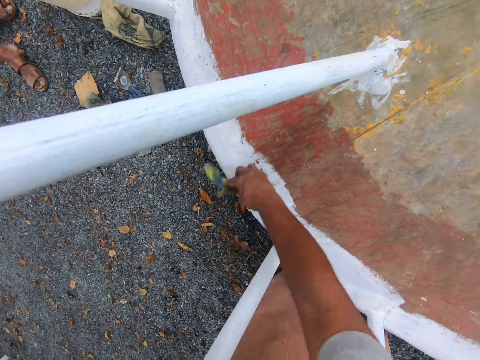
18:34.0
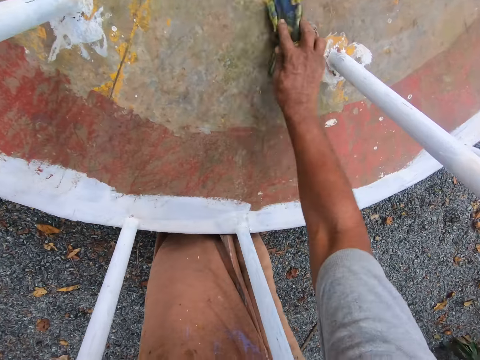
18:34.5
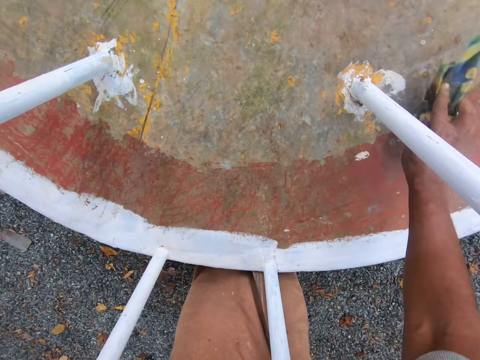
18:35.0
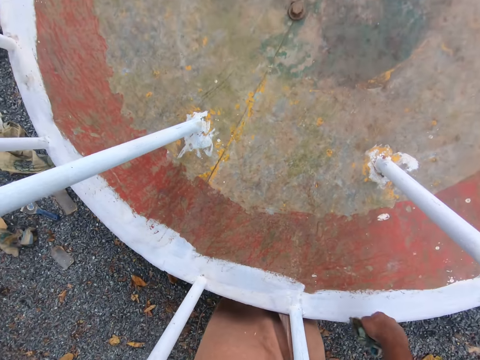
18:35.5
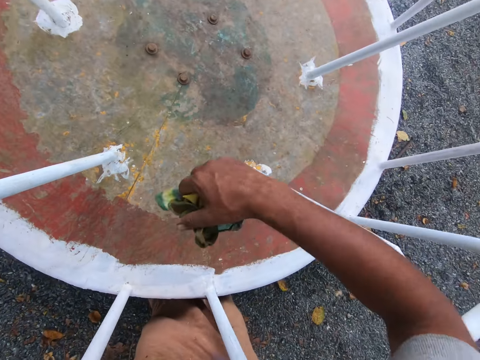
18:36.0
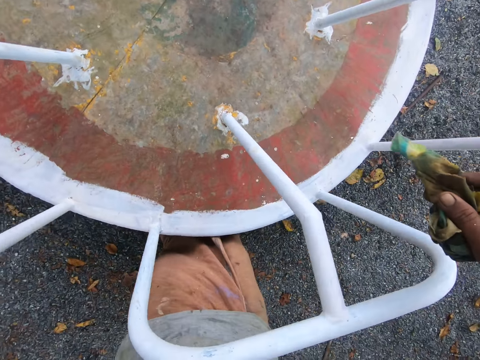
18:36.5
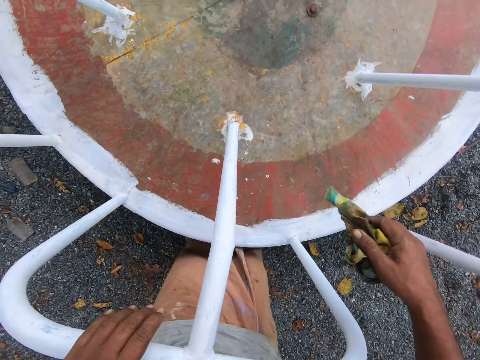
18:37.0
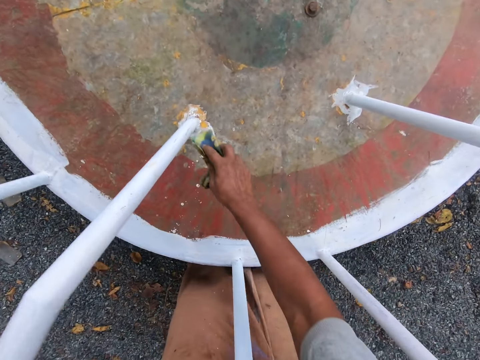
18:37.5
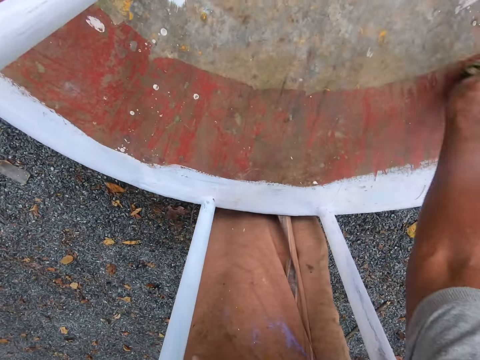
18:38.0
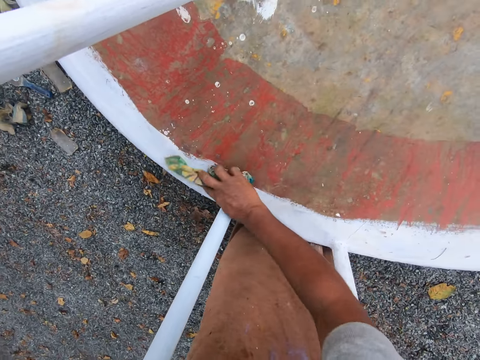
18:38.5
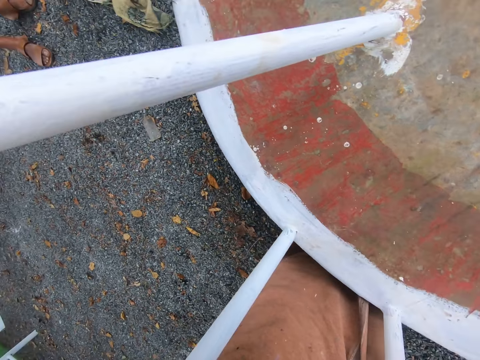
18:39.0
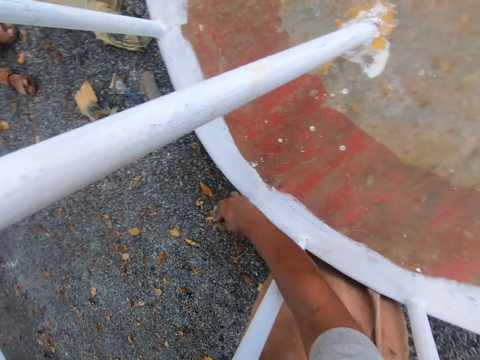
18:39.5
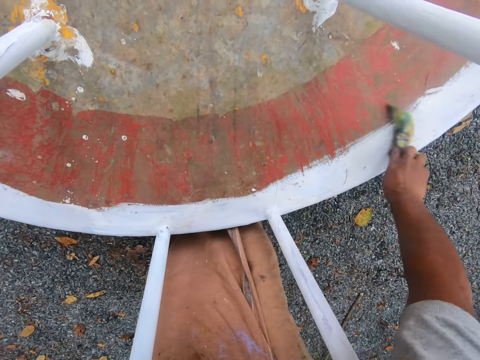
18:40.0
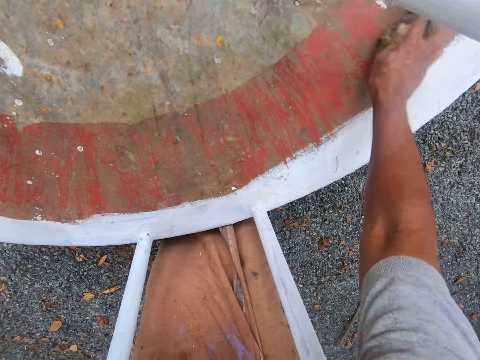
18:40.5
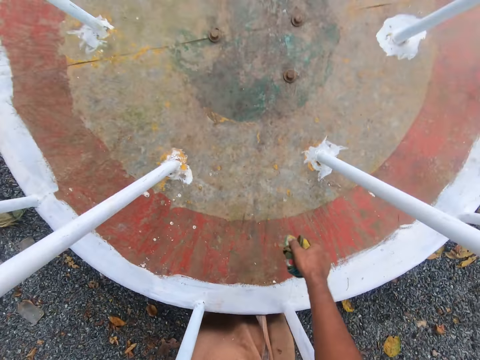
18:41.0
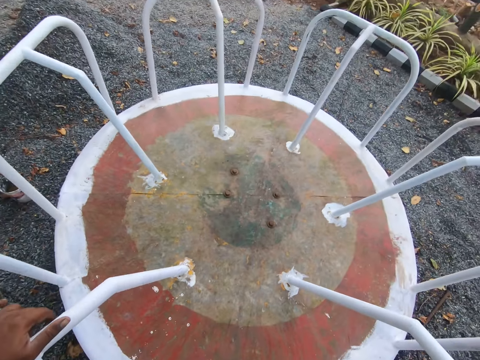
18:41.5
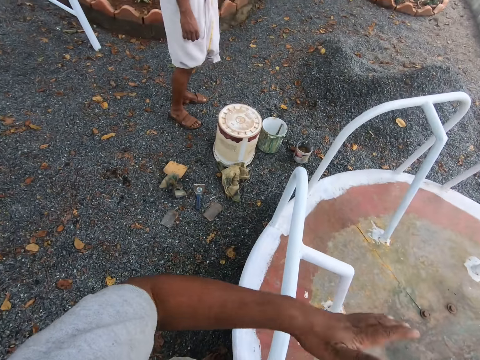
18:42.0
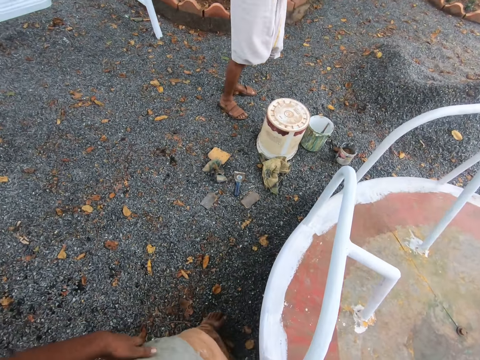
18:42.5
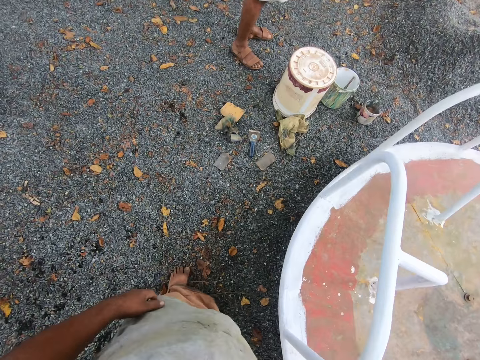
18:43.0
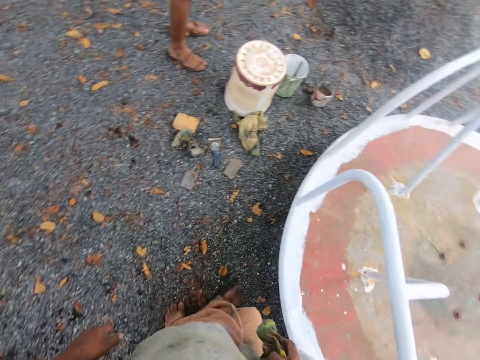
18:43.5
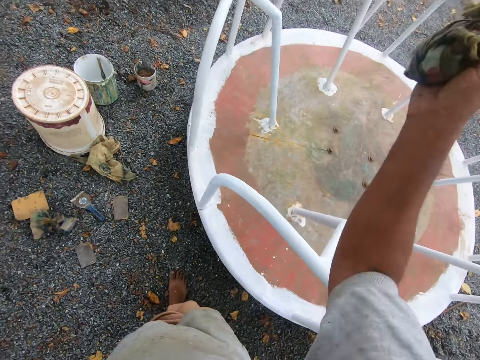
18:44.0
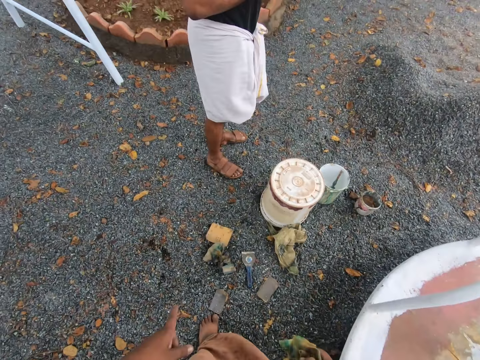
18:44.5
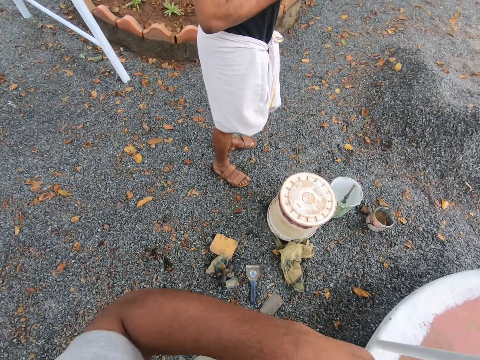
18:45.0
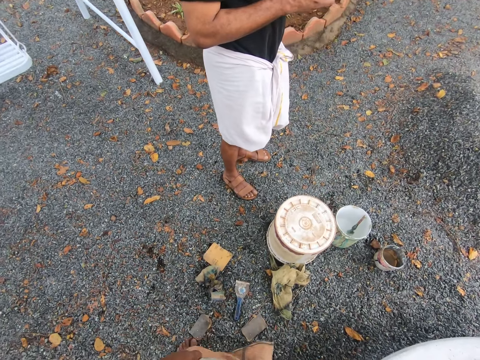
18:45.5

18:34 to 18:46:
The camera wearer talks to a man. He rotates the playground roundabout with his left hand. He cleans the playground roundabout with the rag in his right hand. He stands up. He talks to the man. He walks towards the man. He talks to the man.

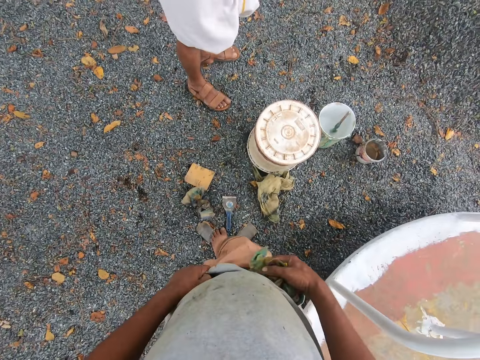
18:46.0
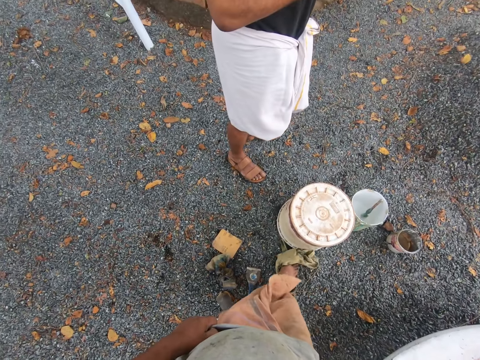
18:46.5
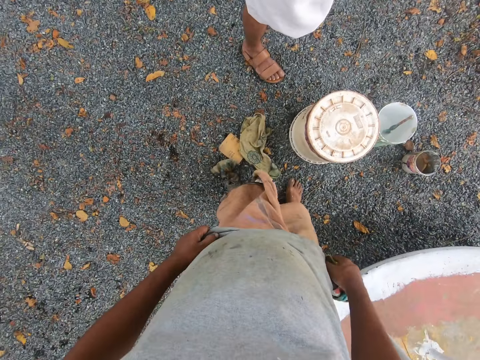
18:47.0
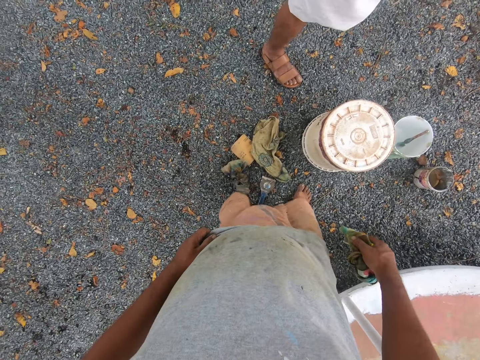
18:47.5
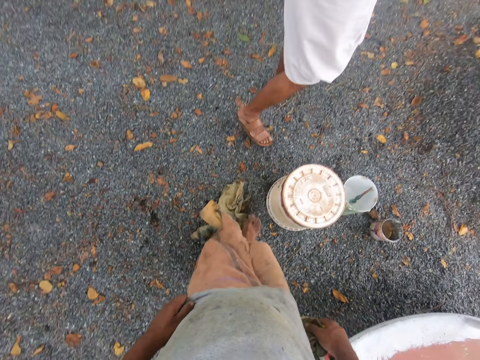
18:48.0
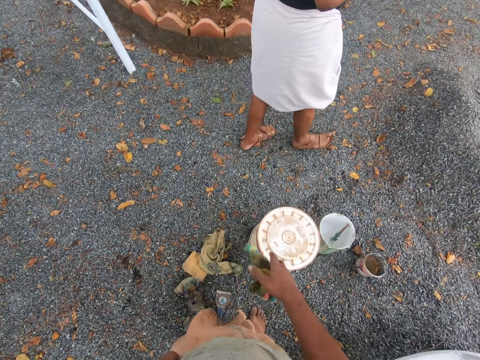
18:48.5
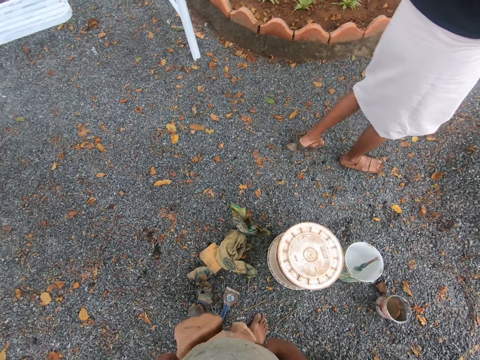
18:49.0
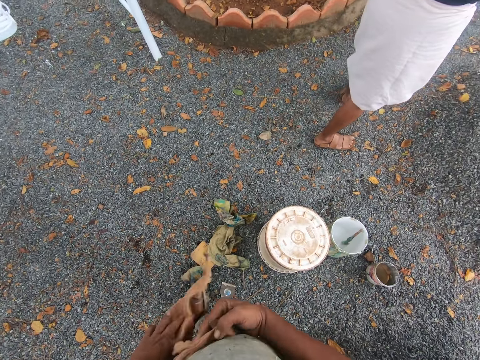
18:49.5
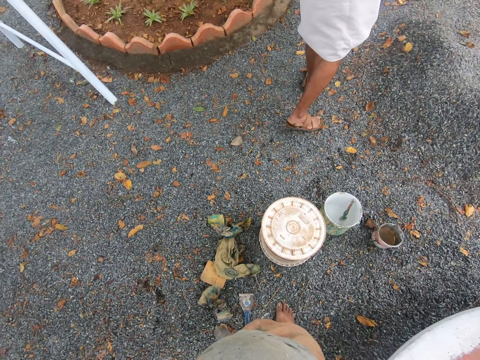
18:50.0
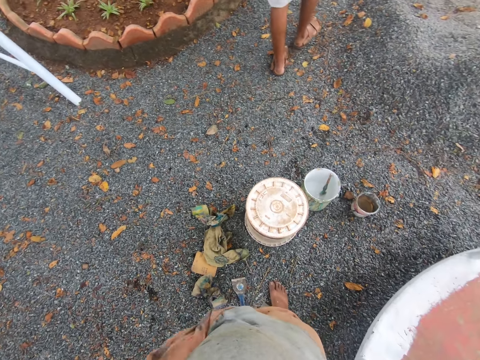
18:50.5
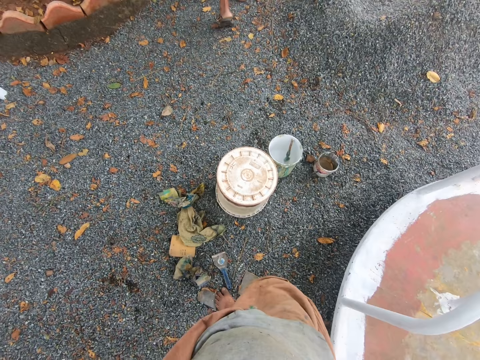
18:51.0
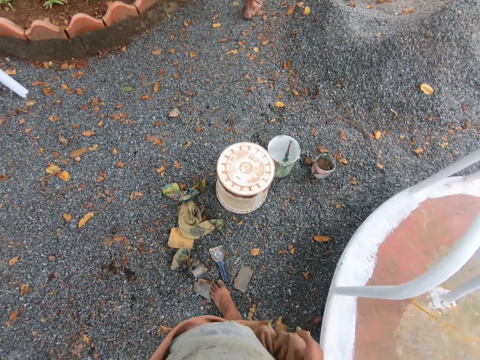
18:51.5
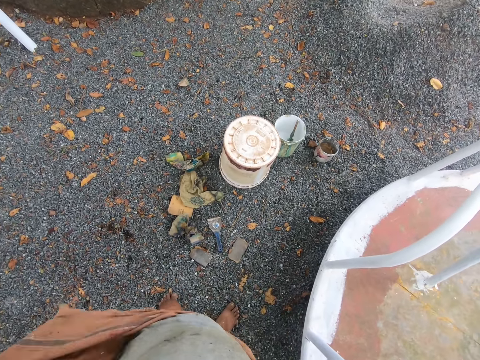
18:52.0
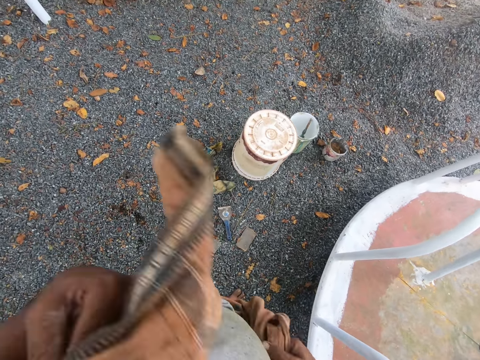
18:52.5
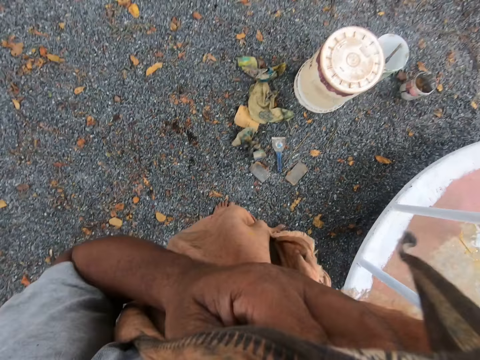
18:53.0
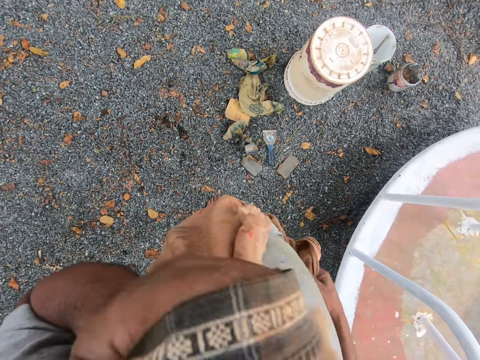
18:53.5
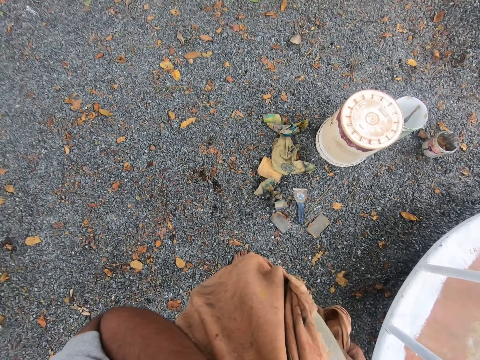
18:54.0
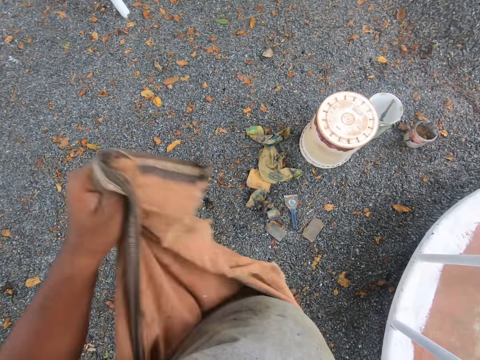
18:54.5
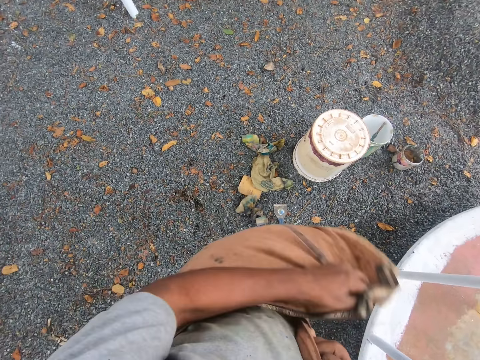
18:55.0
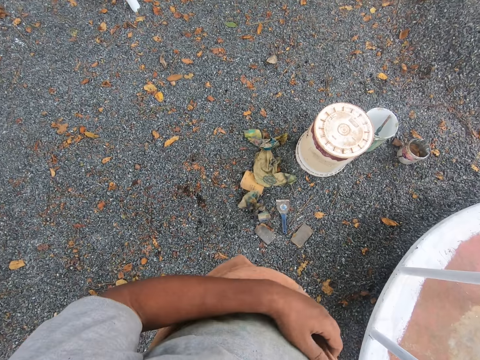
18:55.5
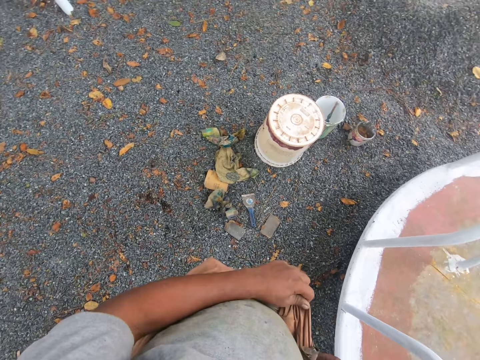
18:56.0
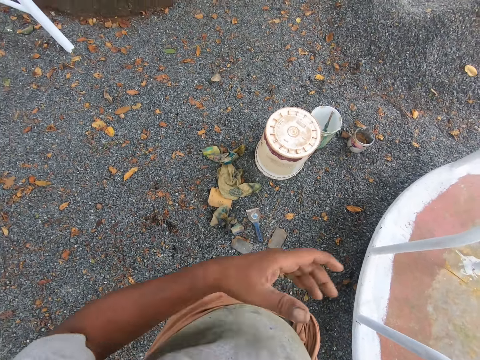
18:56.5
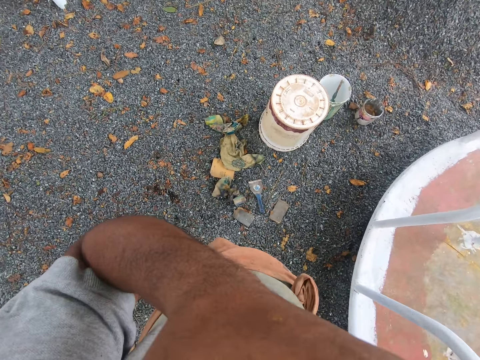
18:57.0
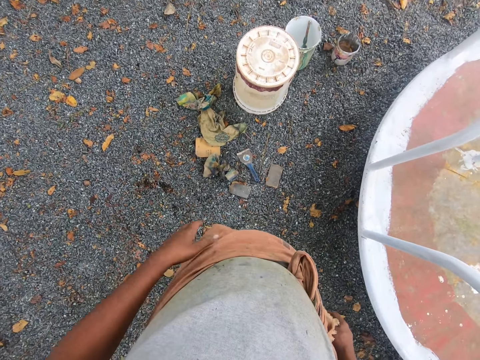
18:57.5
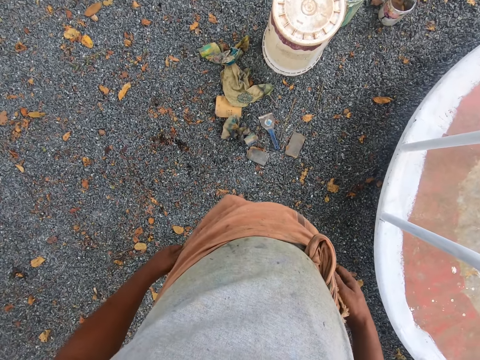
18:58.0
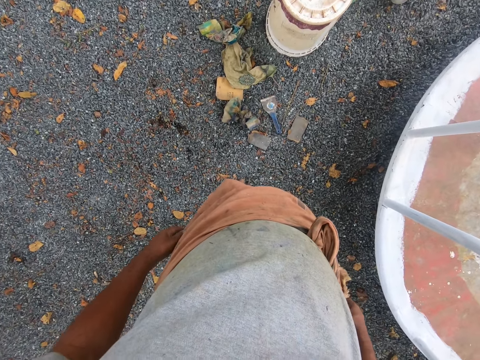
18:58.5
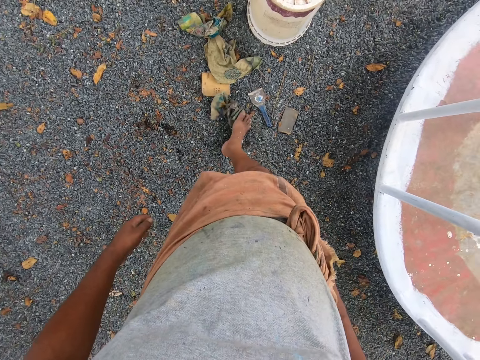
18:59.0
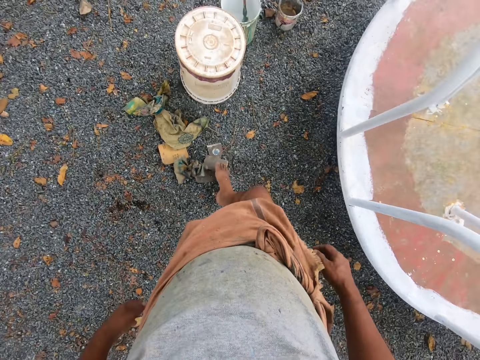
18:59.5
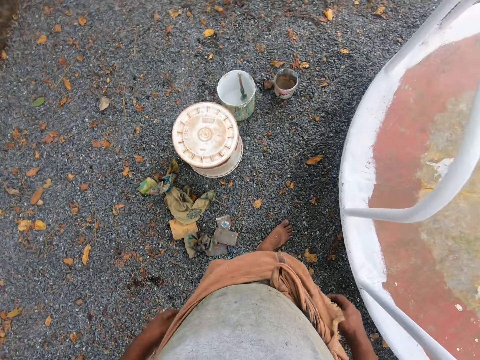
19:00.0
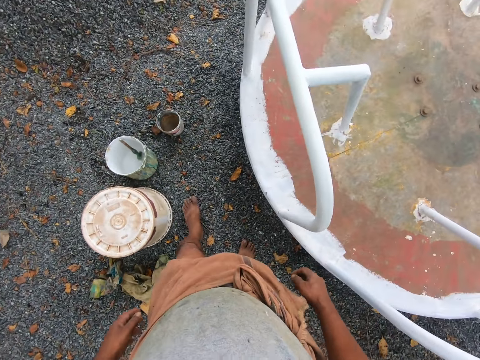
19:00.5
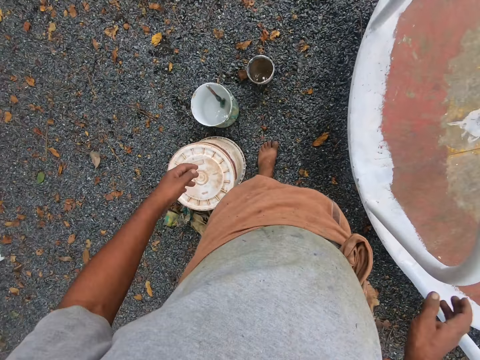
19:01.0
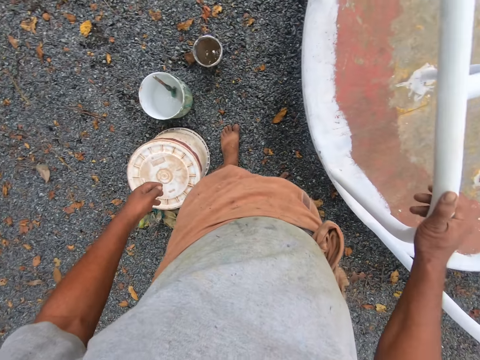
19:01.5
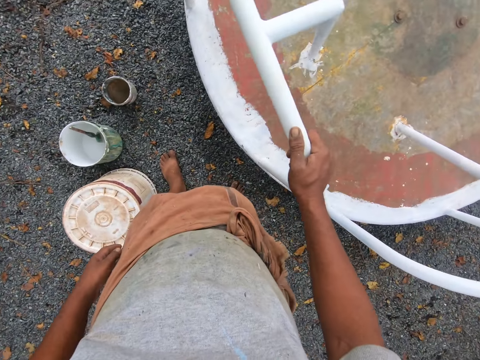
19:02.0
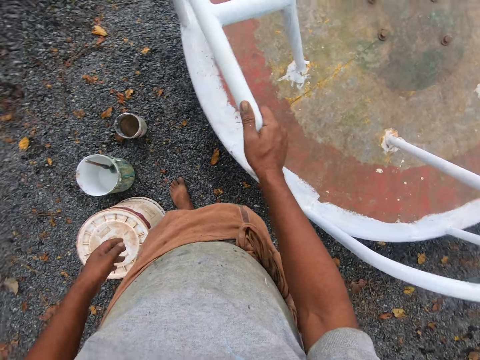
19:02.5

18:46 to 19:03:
The camera wearer pushes the clothes in the ground with his foot. He throws the rag in his right hand on the ground. He talks to a man. He passes a part of his clothes from his right hand to his left hand. The man walks away from the camera wearer. The camera wearer talks to the man. He lifts up his cloth. He cleans his face with the part of clothes in his left hand. He arranges his clothes with both hands. He talks to the man. He cleans his face with his left hand. He stares at the ground. He pushes the clothes on the ground with his foot. He walks towards the can of paint. He touches the playground roundabout with his right hand. He stares at the ground.
